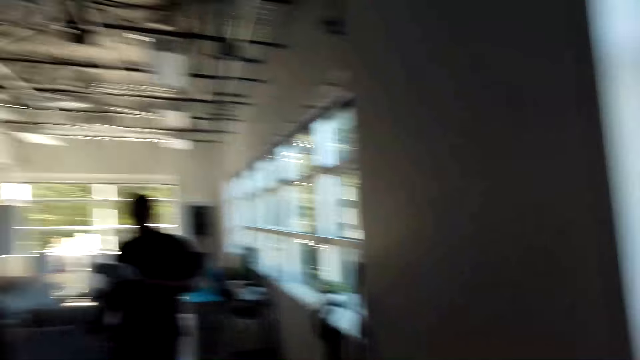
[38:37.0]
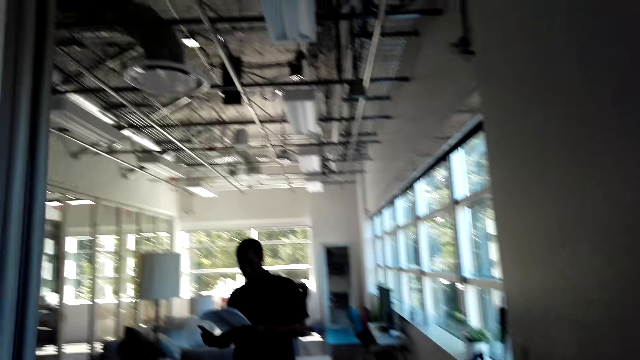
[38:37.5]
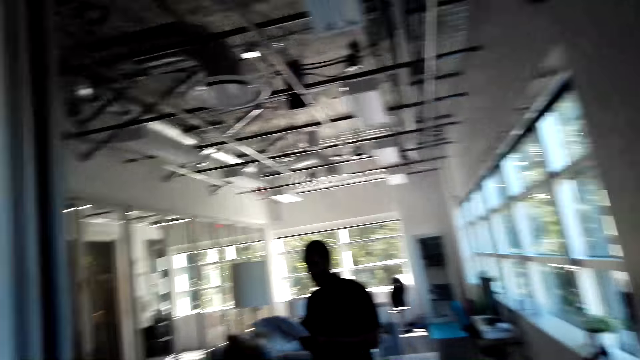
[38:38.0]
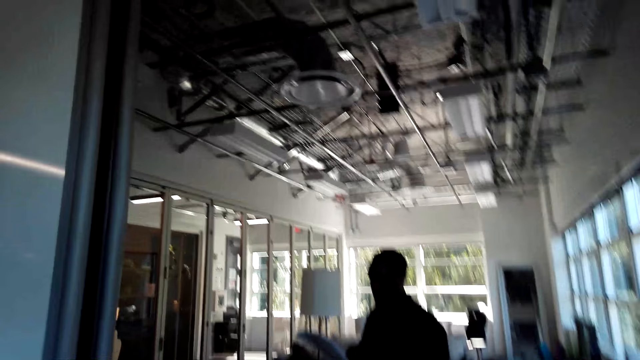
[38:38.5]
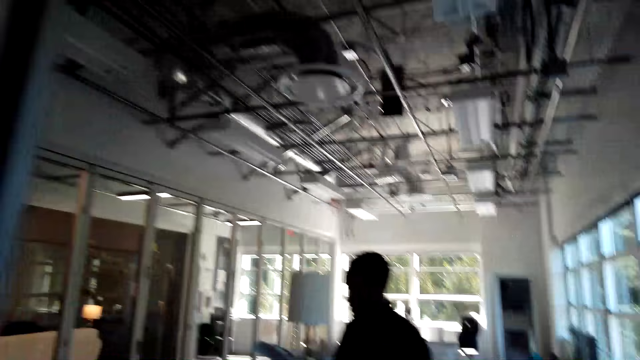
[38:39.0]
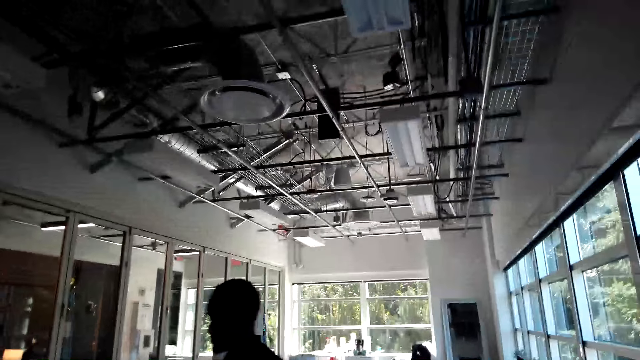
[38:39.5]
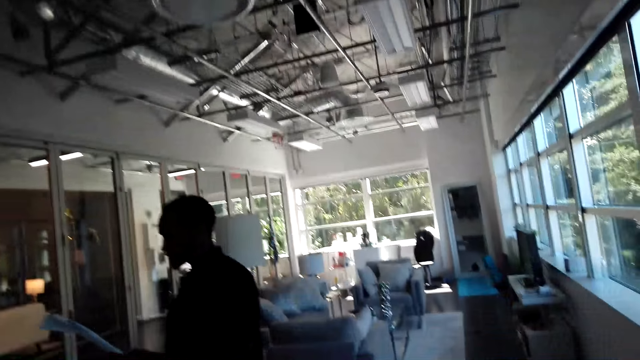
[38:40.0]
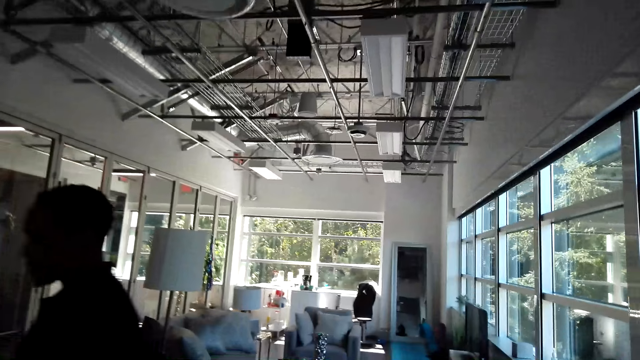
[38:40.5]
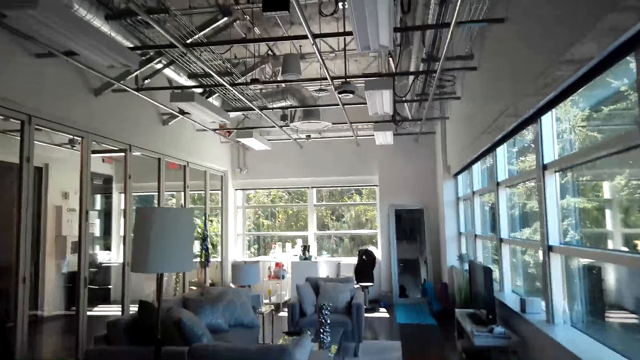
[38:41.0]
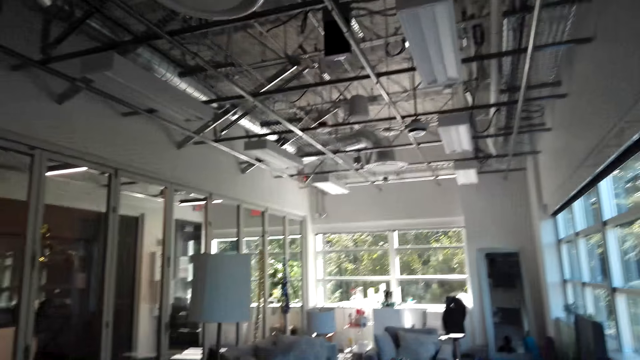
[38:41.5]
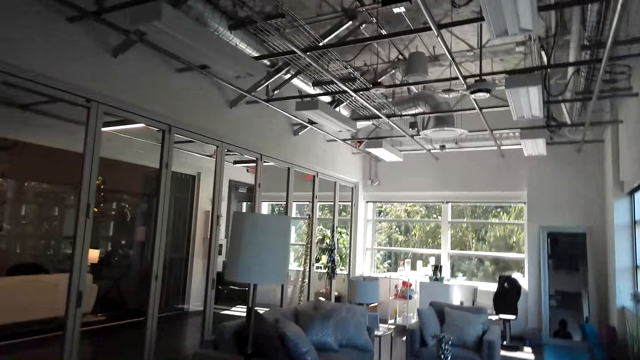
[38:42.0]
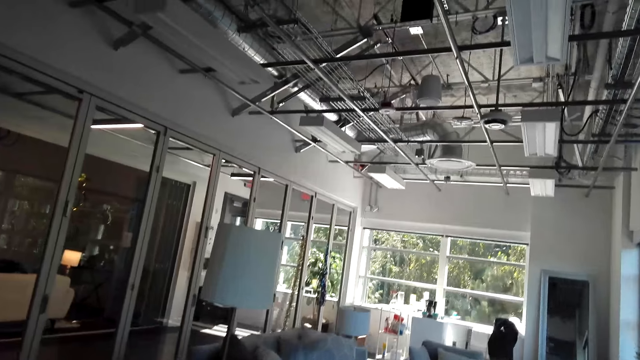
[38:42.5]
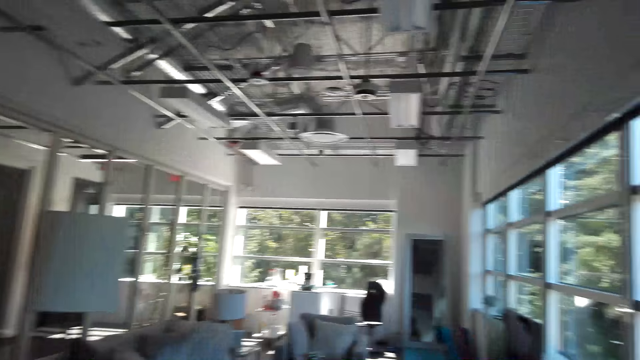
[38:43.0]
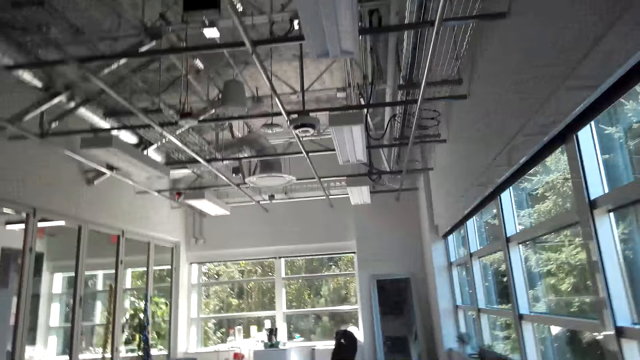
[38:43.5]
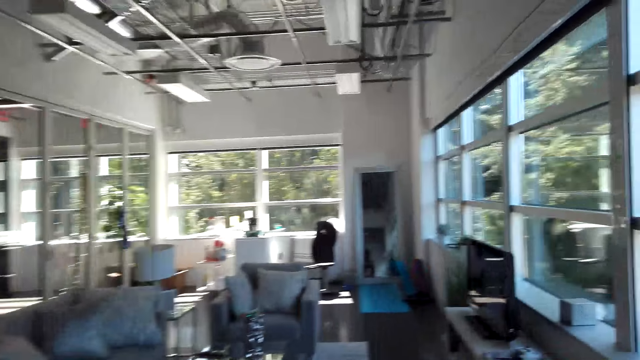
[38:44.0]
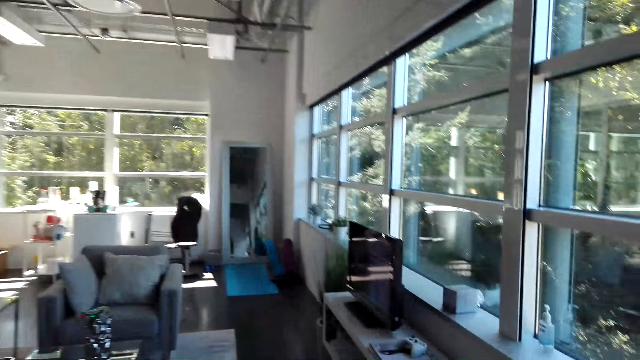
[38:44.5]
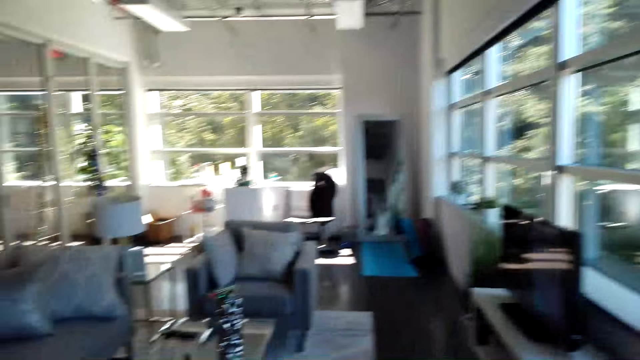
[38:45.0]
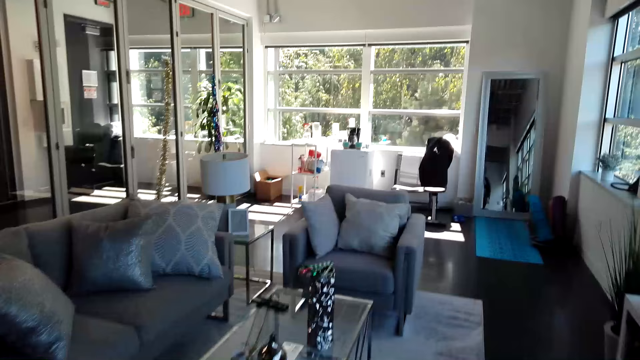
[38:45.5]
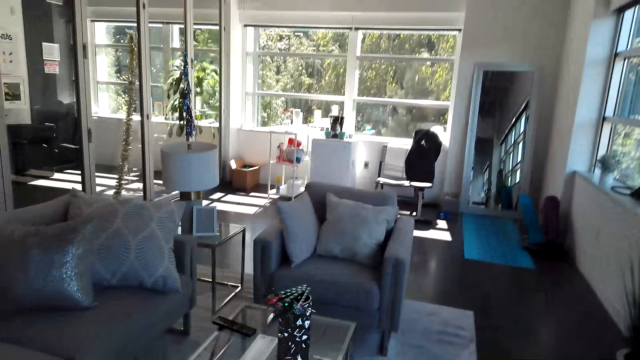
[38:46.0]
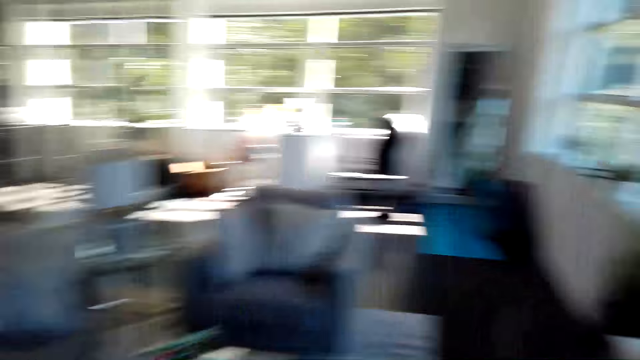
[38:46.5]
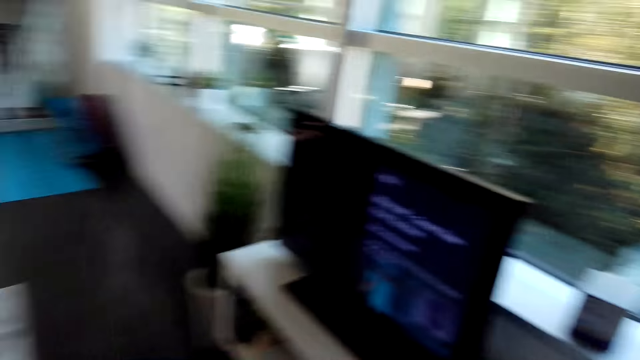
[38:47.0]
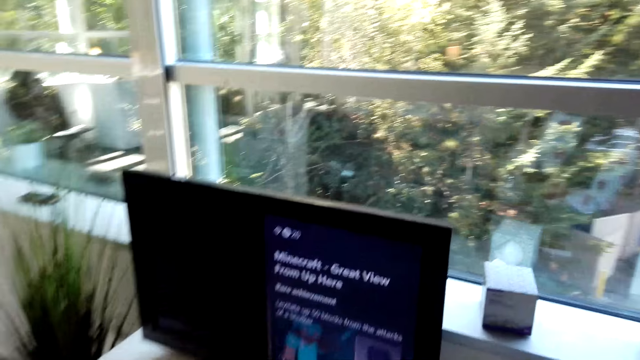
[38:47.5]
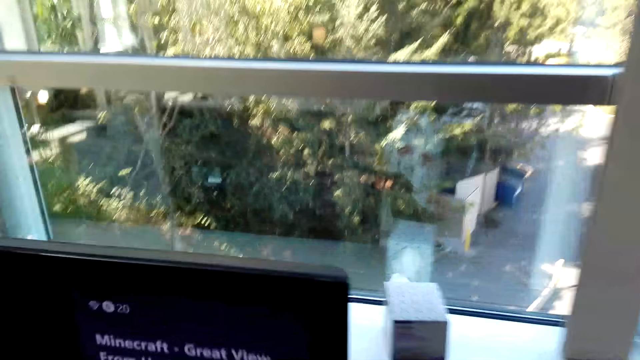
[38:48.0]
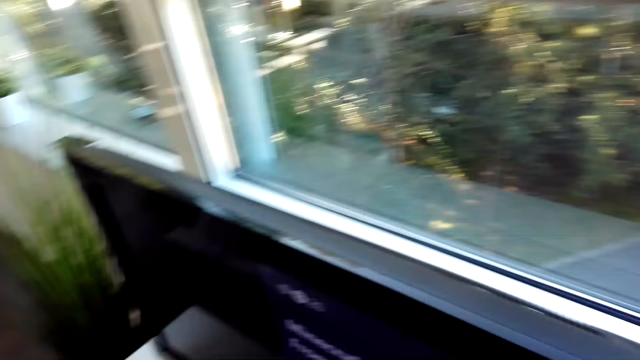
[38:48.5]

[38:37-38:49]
A man reads a paper. The man walks around the room. The camera wearer walks around the room.

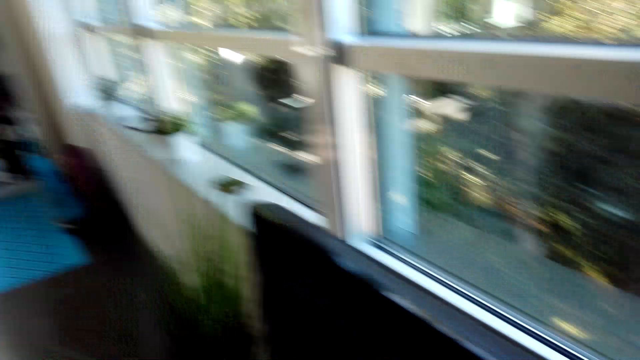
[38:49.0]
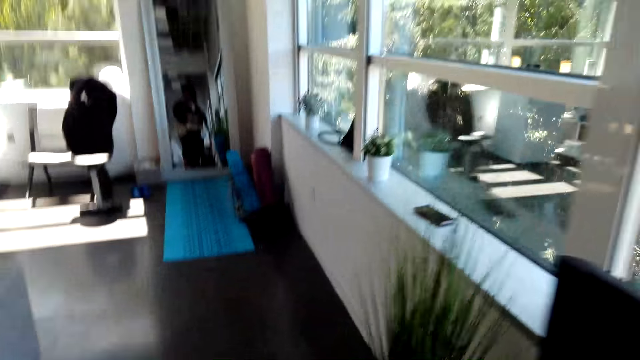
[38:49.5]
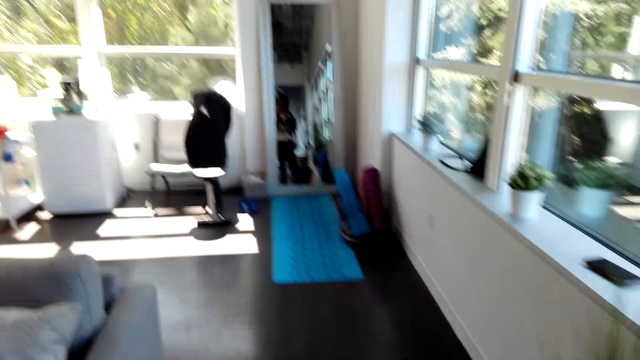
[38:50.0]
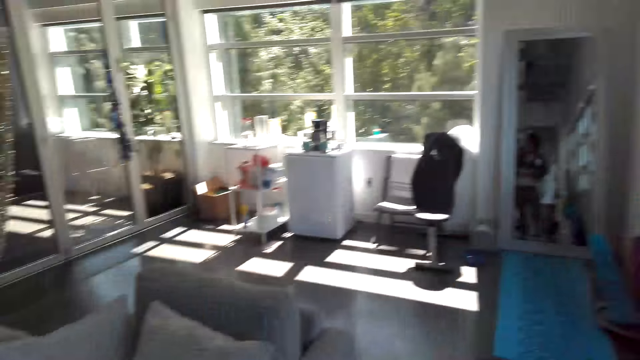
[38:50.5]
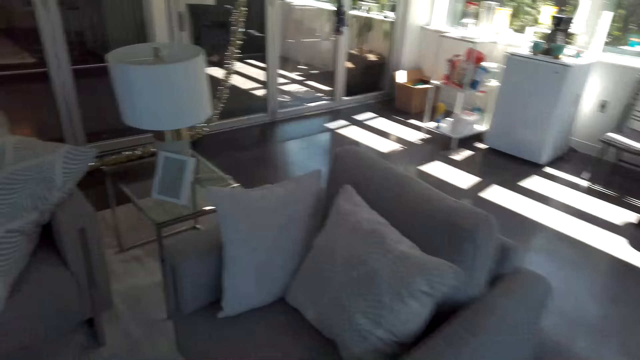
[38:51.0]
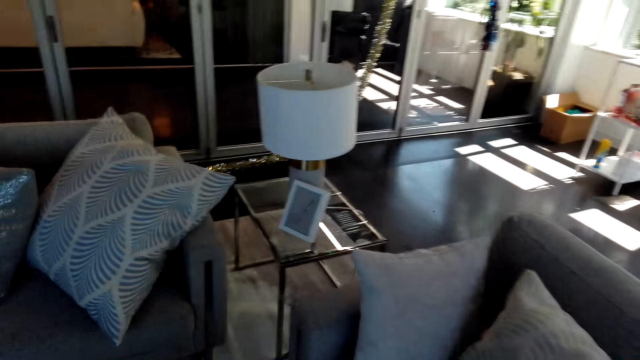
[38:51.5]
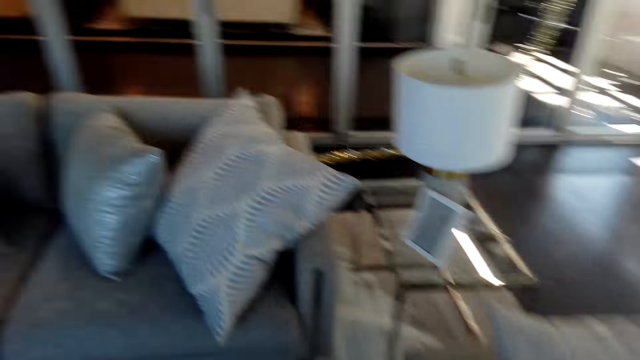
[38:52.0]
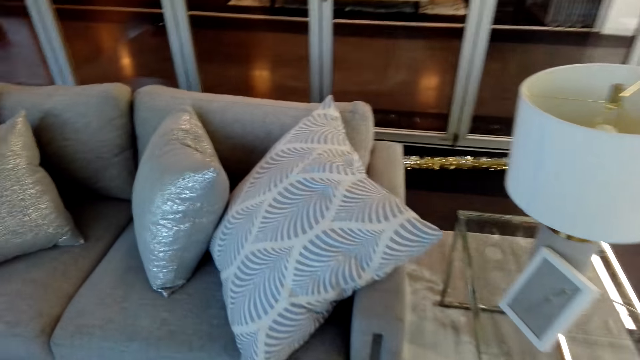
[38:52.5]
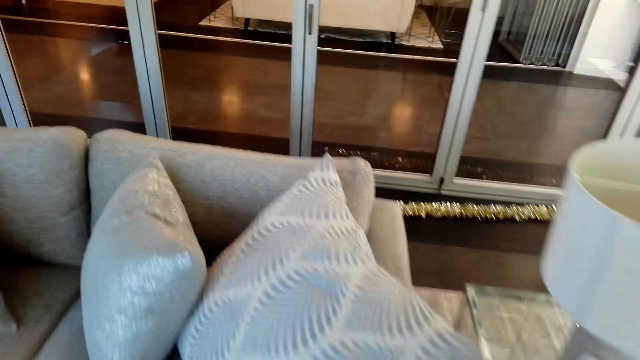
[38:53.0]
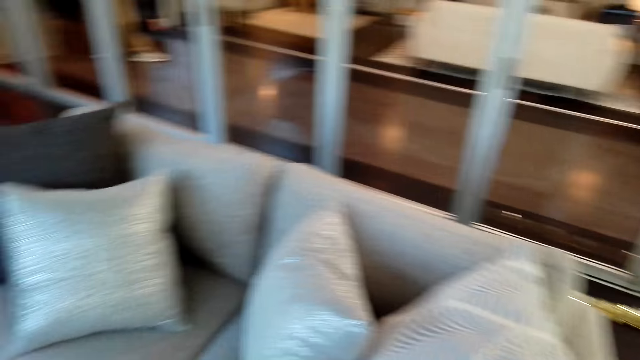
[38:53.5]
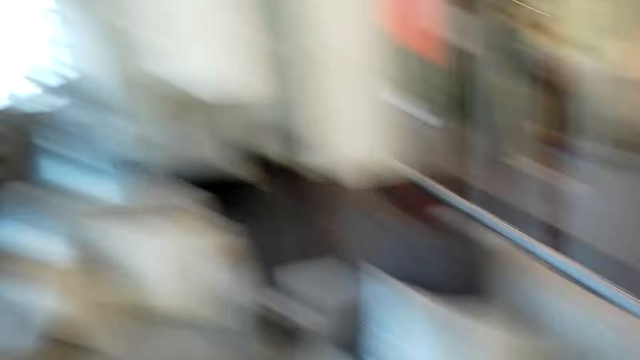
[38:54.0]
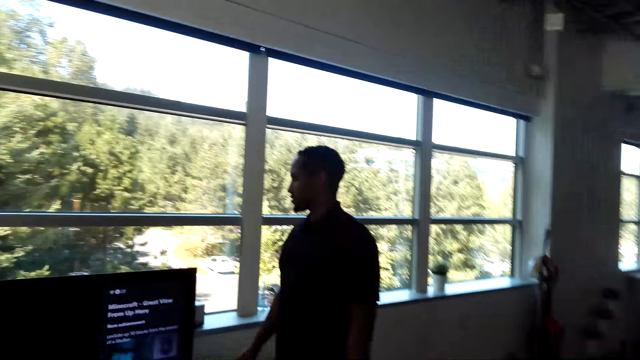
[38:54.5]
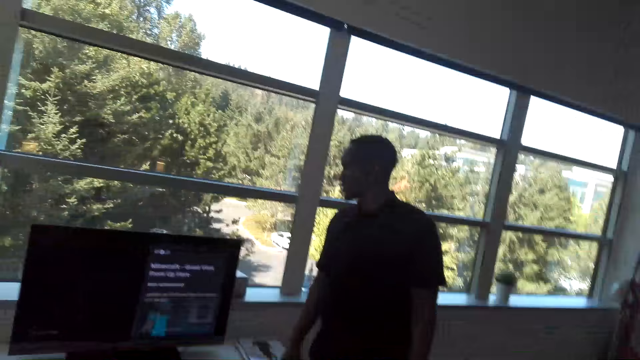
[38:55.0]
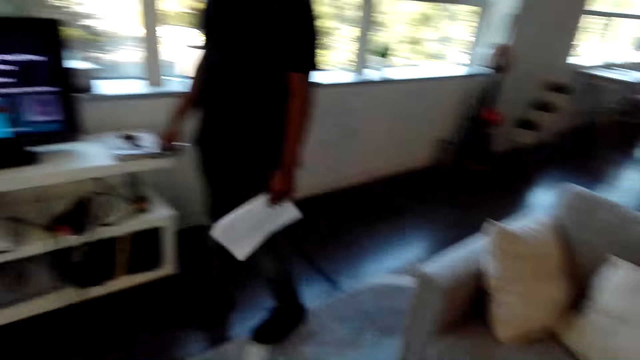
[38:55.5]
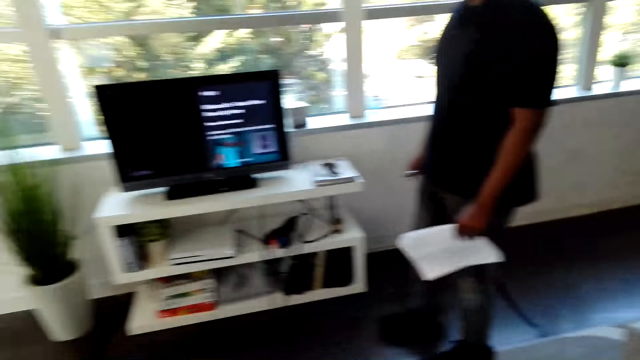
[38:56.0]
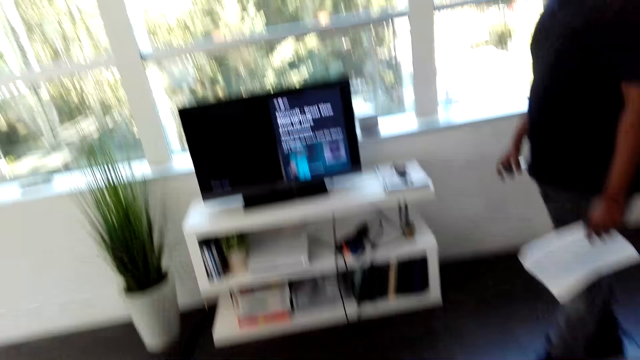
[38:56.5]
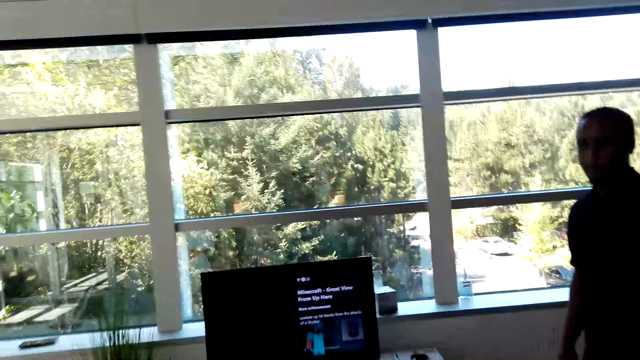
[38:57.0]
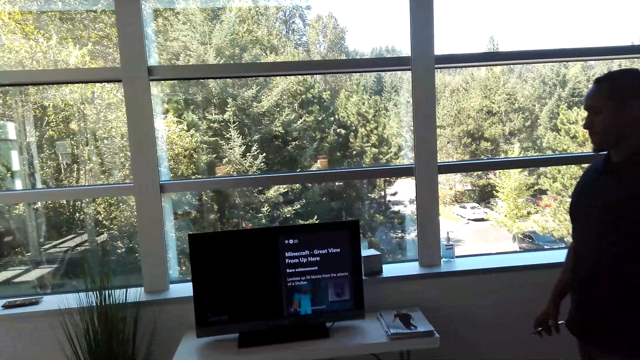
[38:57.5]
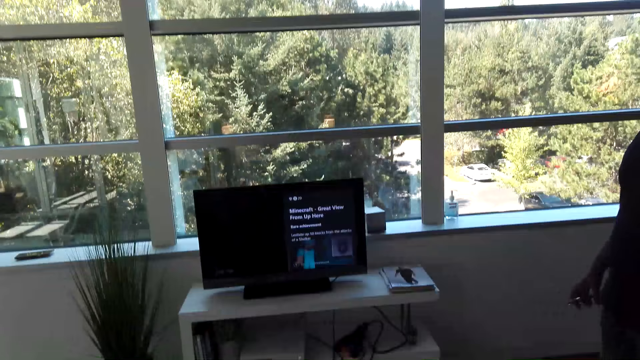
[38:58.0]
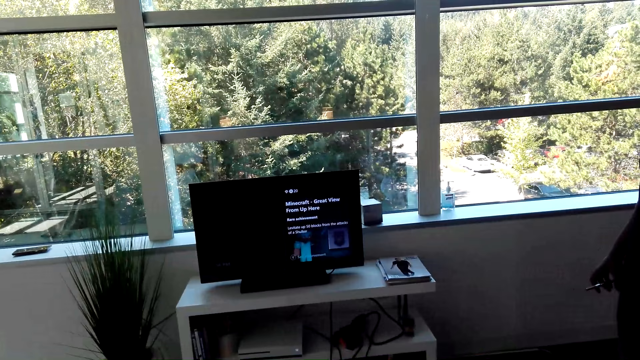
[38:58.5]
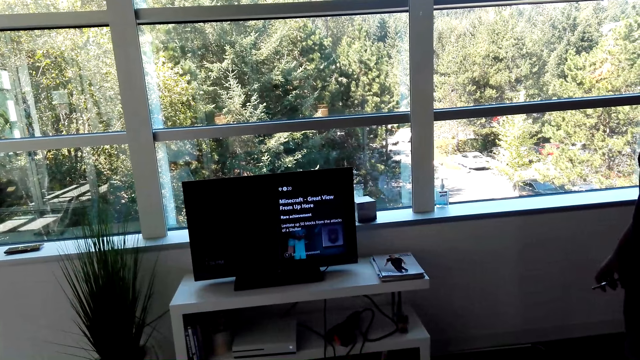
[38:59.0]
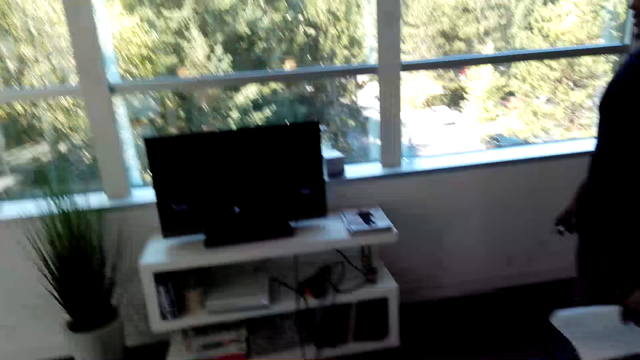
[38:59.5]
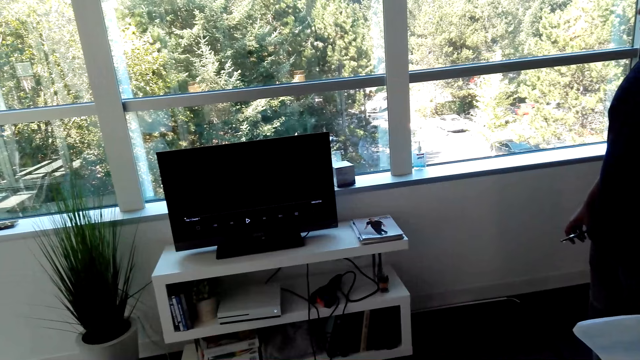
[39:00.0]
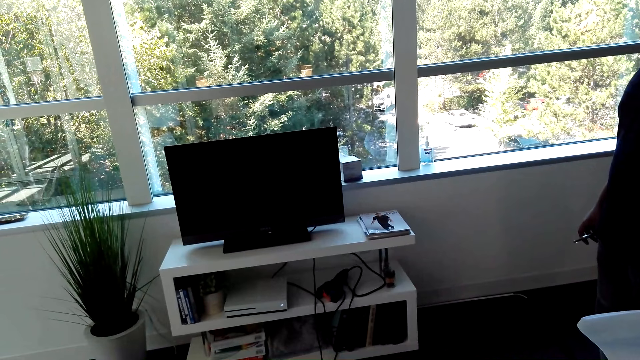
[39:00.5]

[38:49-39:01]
The camera wearer stares at the television.
